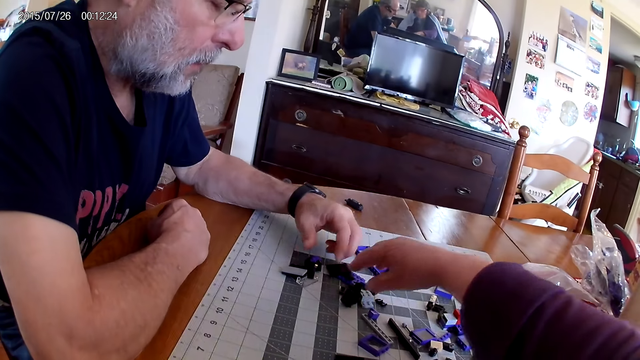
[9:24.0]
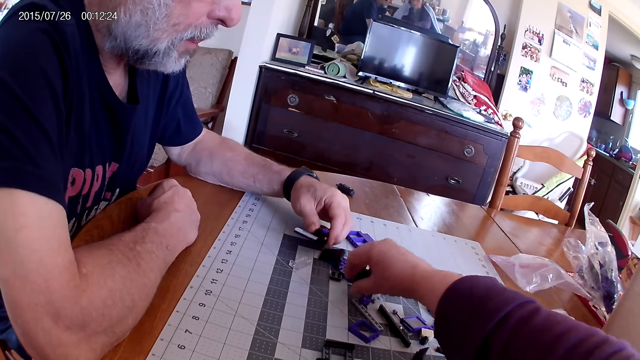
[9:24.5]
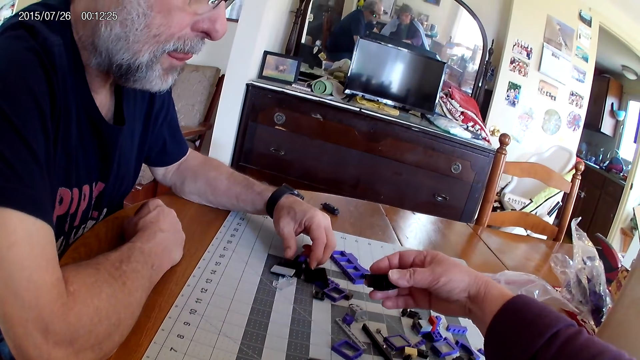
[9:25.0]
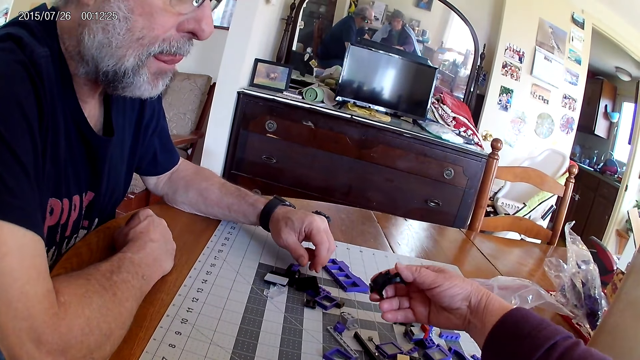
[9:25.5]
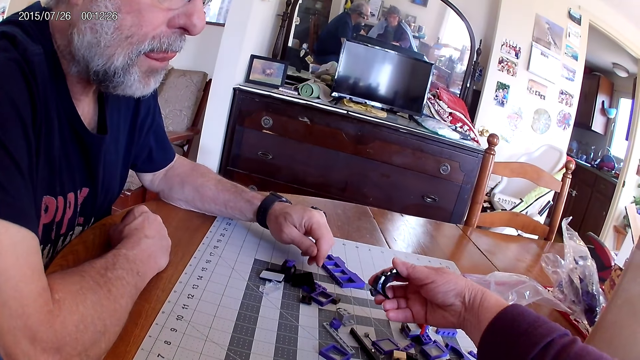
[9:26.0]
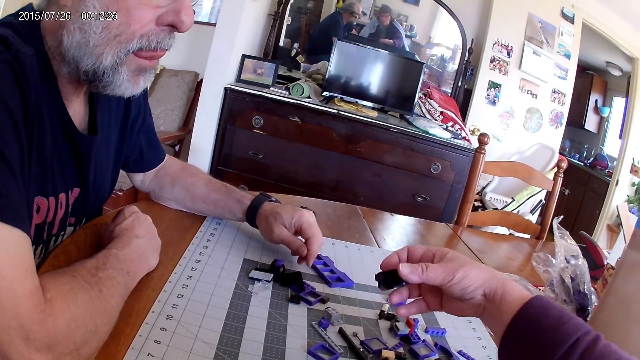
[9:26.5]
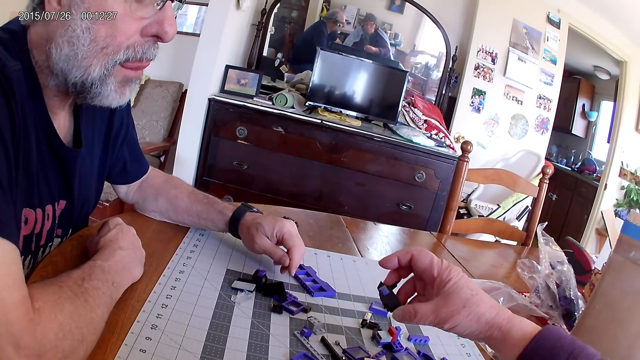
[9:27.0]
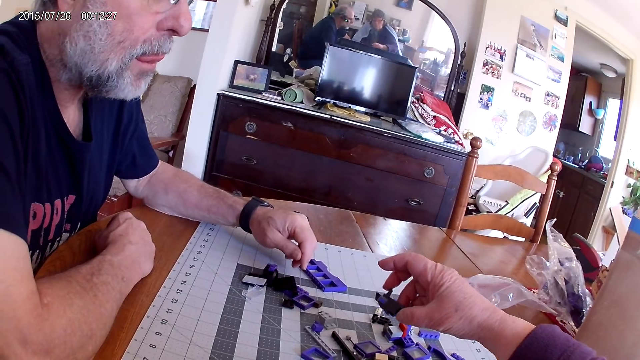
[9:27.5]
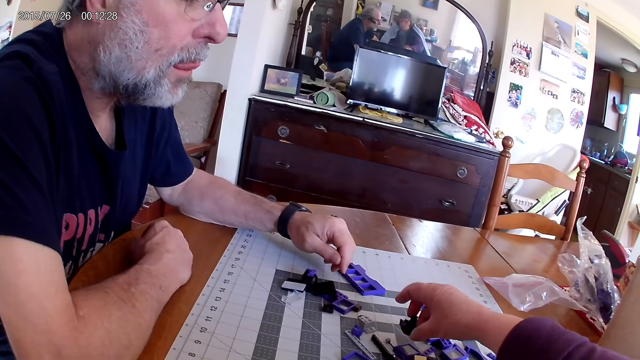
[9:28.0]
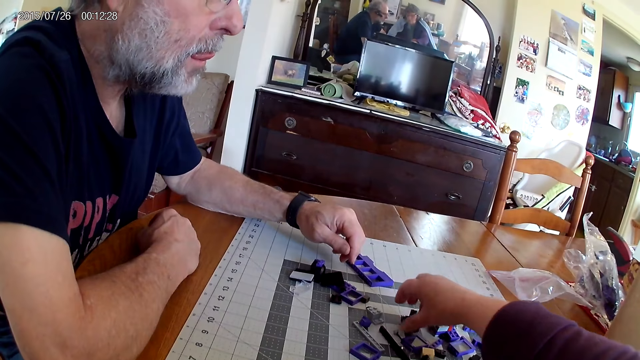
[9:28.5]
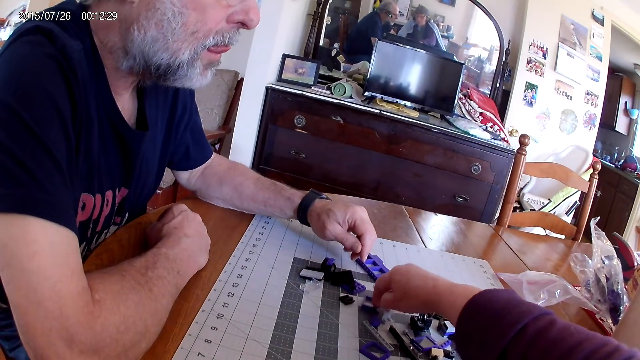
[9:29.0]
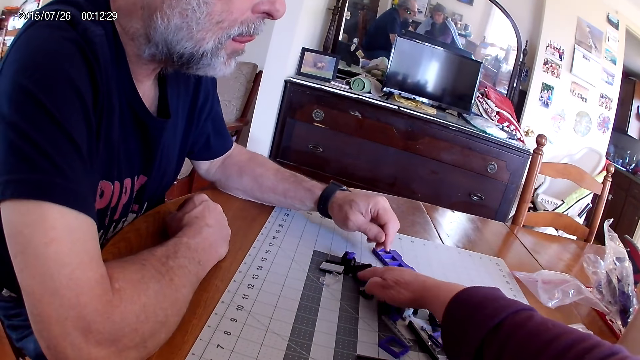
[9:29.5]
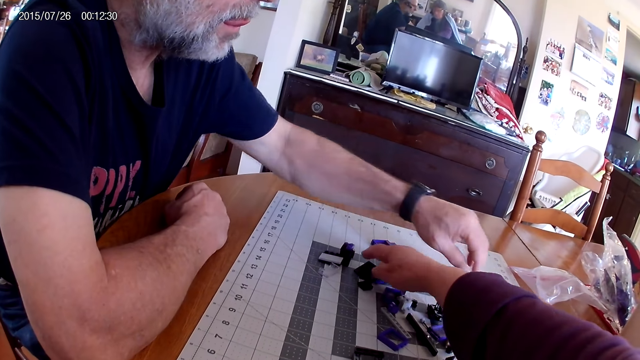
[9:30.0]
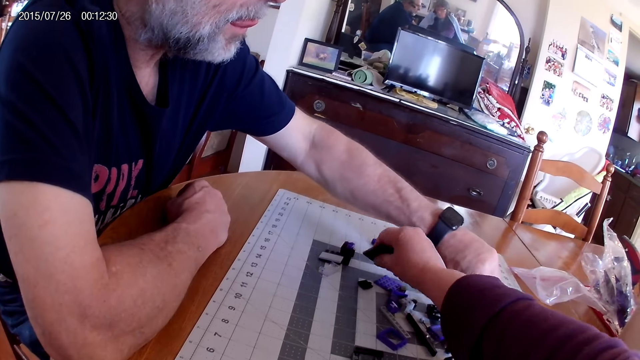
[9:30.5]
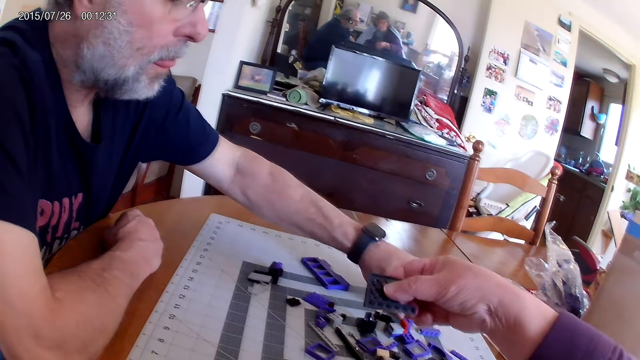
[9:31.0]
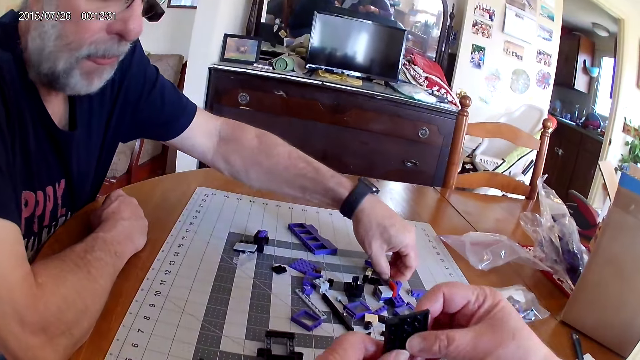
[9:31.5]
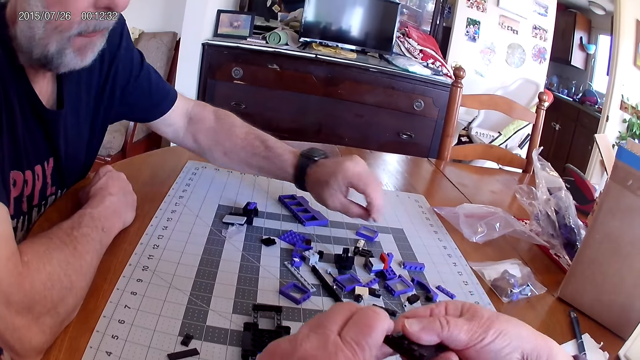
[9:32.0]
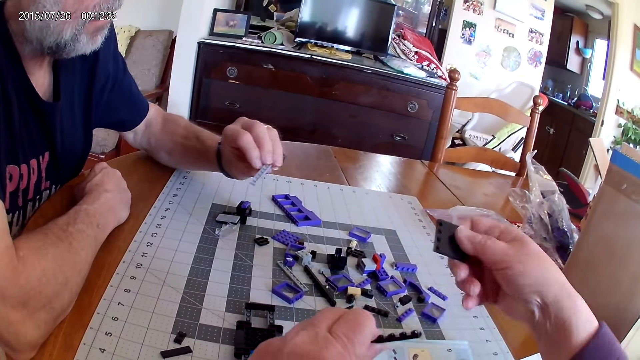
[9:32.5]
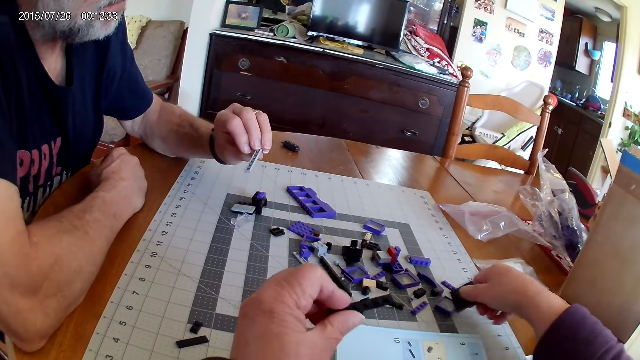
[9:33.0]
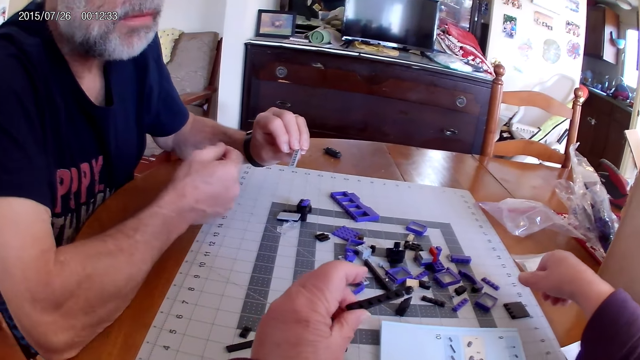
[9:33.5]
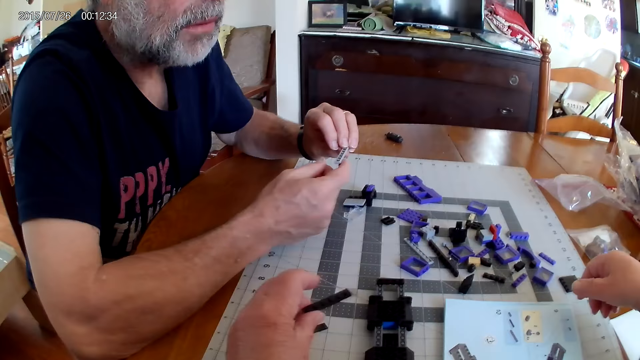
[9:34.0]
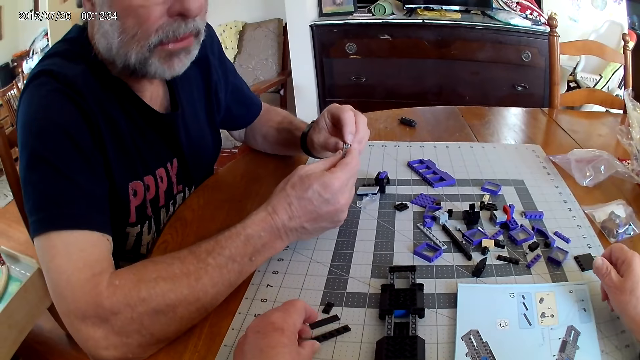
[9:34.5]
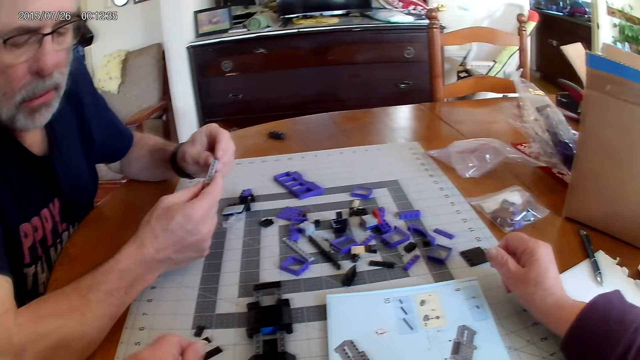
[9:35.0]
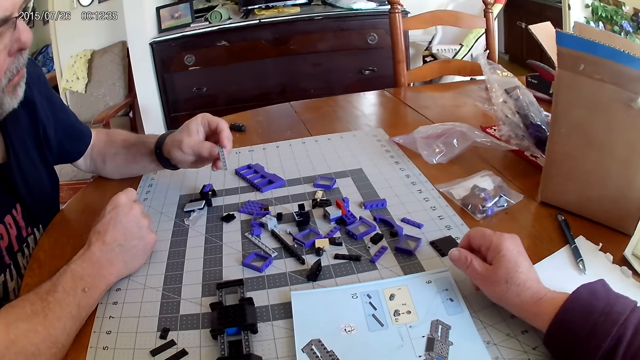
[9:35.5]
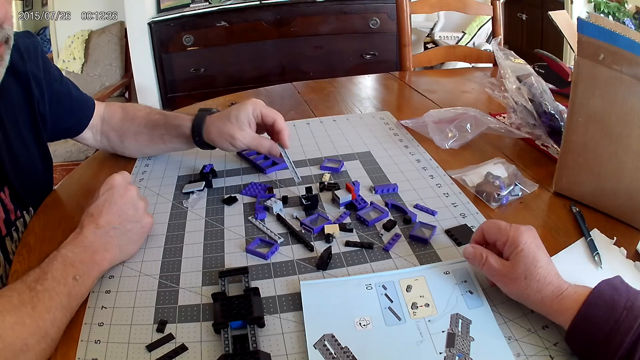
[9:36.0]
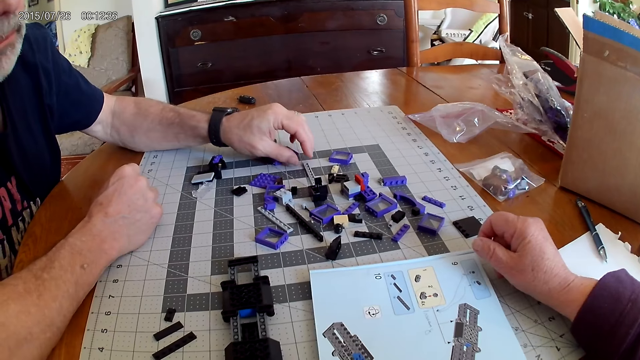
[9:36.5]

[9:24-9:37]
The camera wearer places the plastic block pieces on the table. A man picks up a plastic block piece.

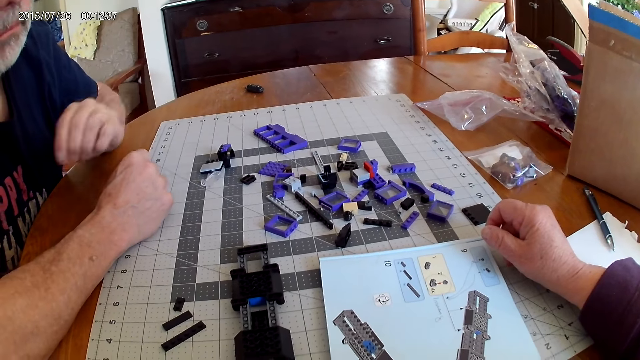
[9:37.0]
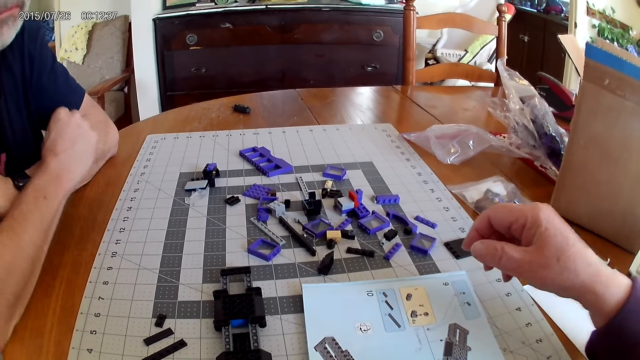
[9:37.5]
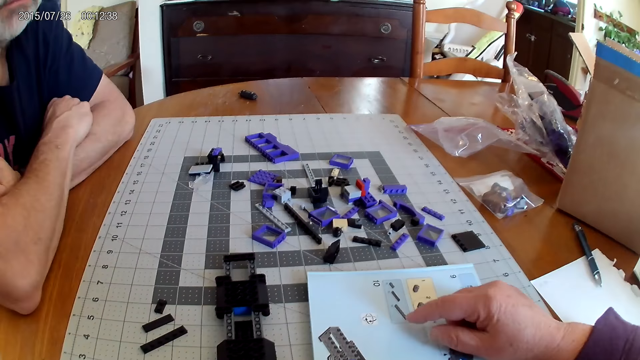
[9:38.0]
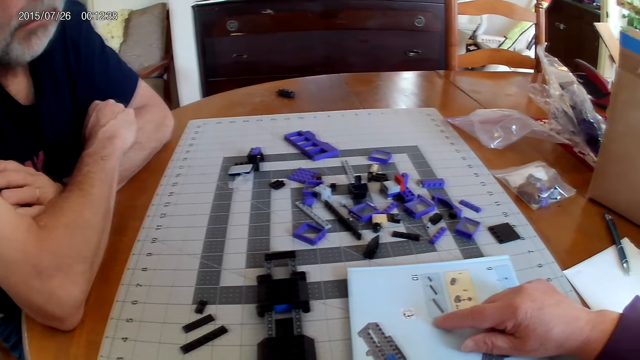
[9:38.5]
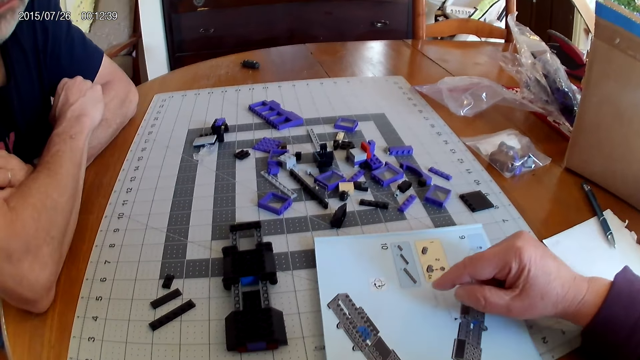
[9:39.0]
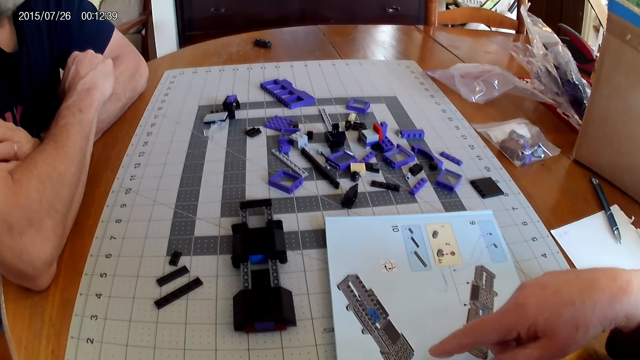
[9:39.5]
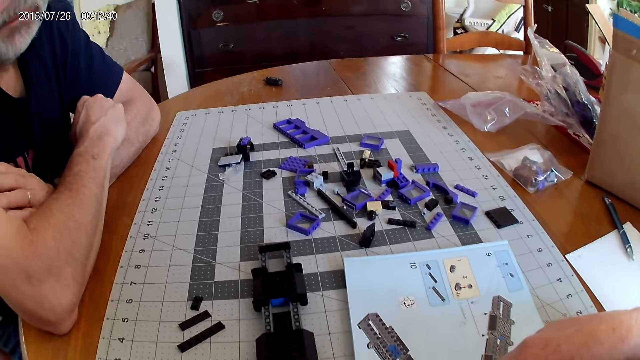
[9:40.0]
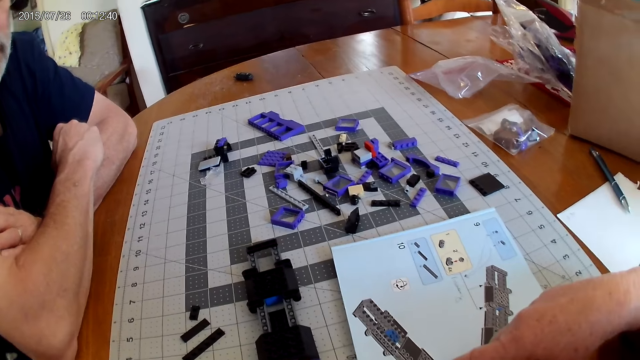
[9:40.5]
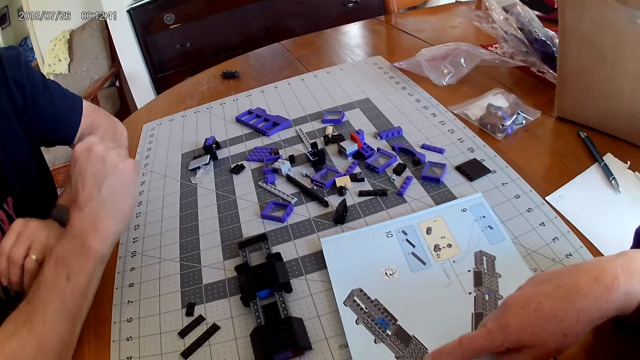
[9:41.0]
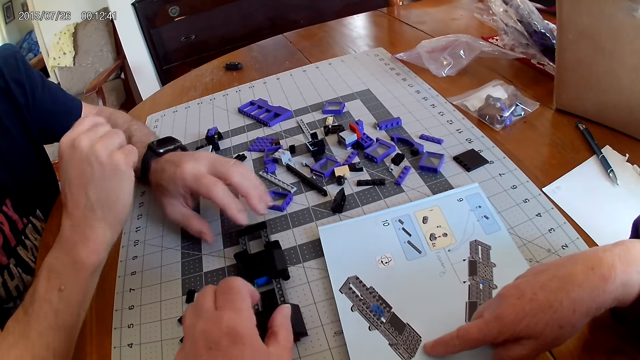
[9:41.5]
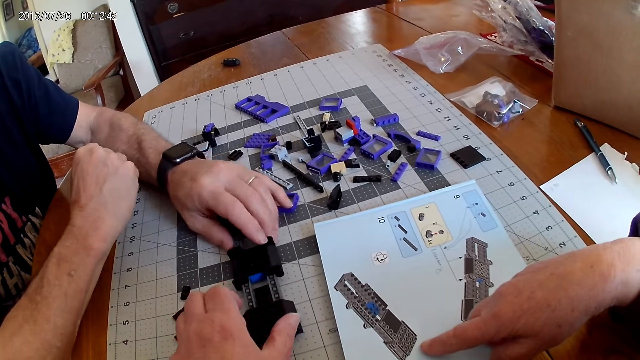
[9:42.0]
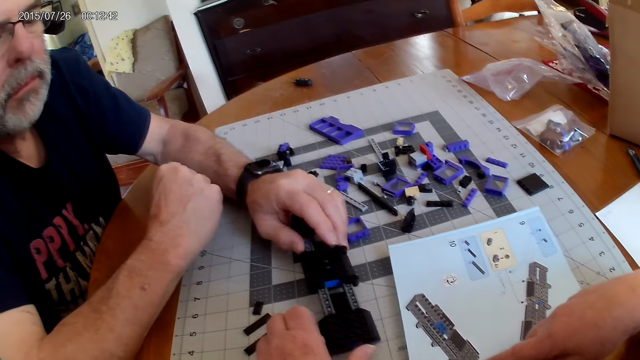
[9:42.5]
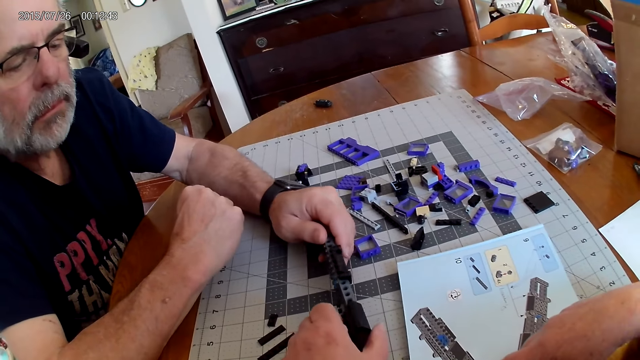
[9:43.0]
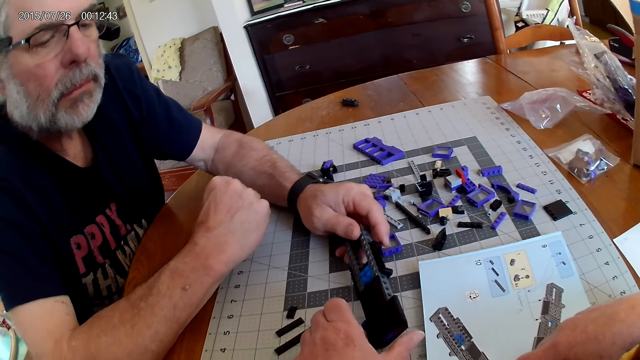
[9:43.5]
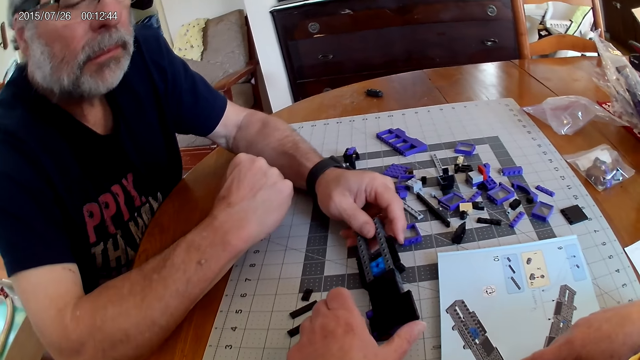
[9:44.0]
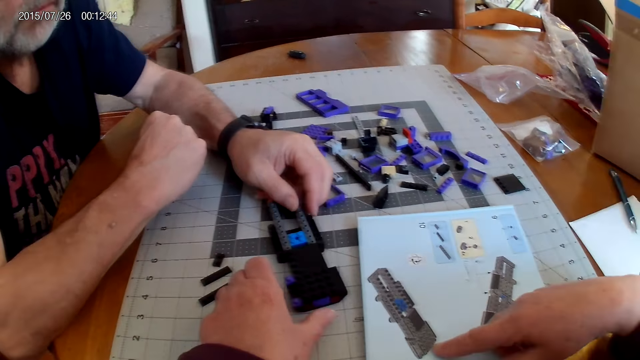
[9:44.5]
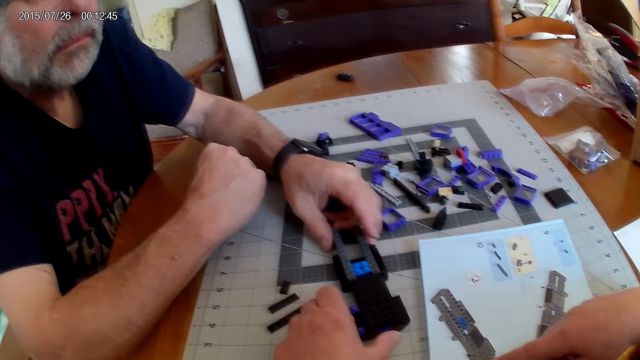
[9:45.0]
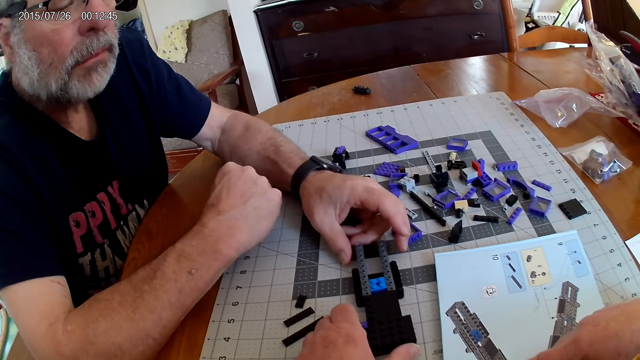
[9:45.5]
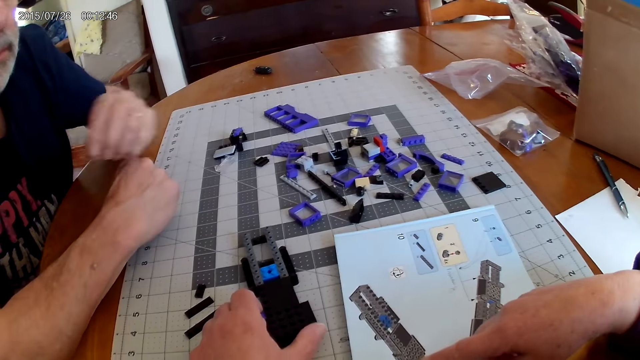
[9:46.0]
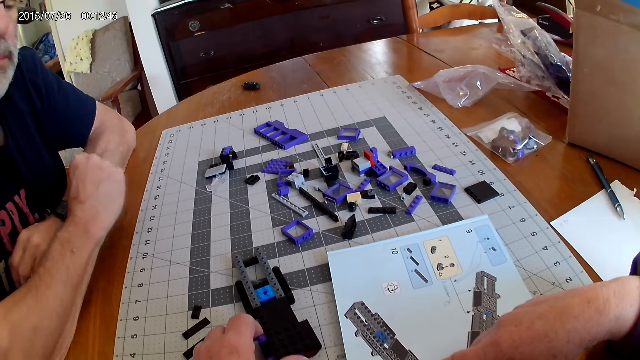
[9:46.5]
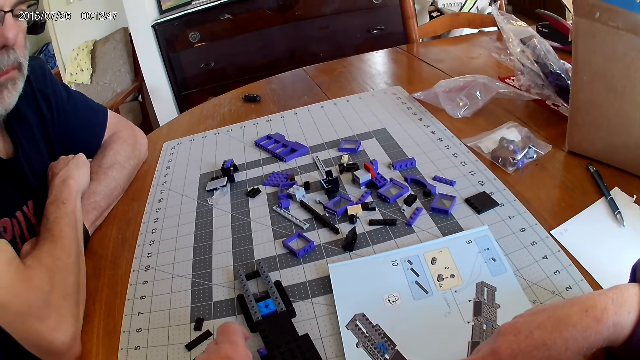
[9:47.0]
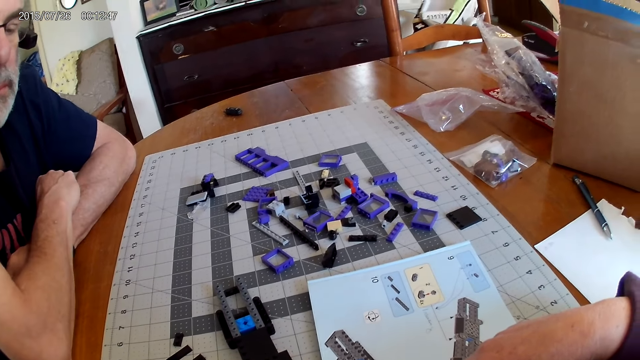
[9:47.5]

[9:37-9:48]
The camera wearer points at the instructional manual book. A man picks up a plastic block model and places the plastic block model on the table.
